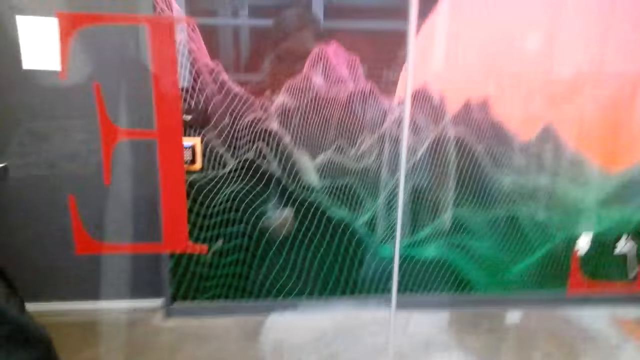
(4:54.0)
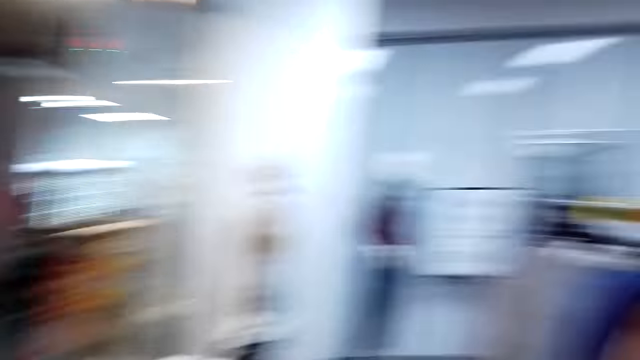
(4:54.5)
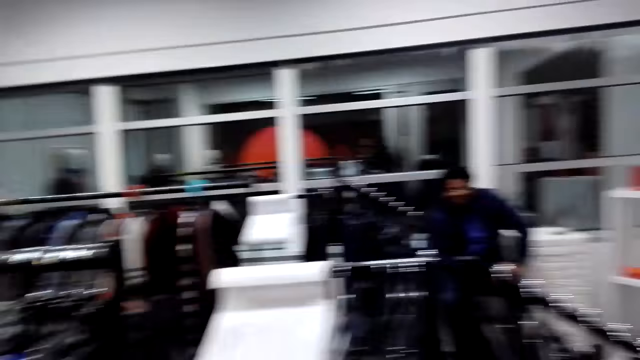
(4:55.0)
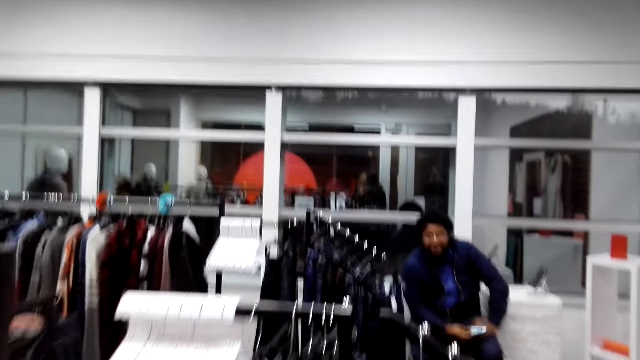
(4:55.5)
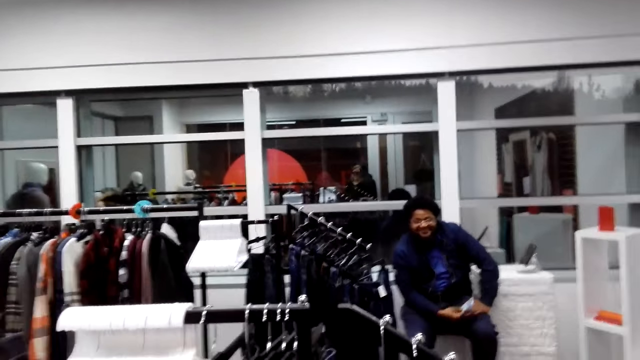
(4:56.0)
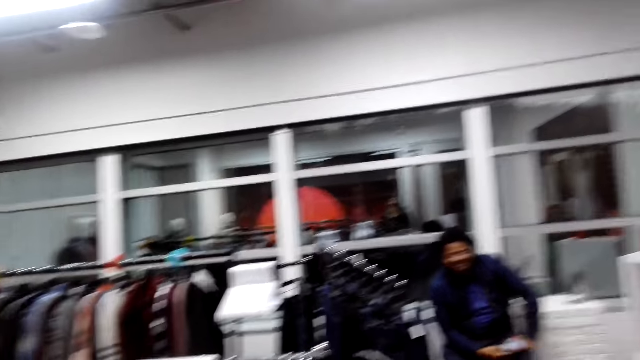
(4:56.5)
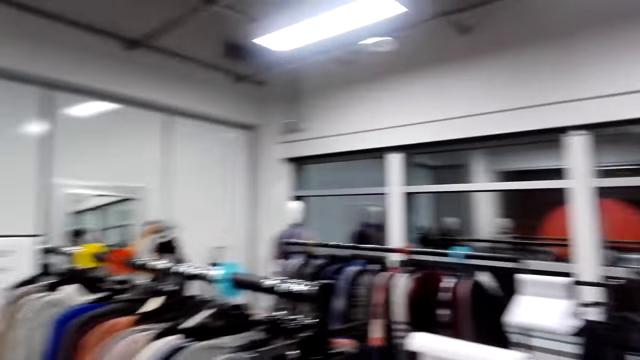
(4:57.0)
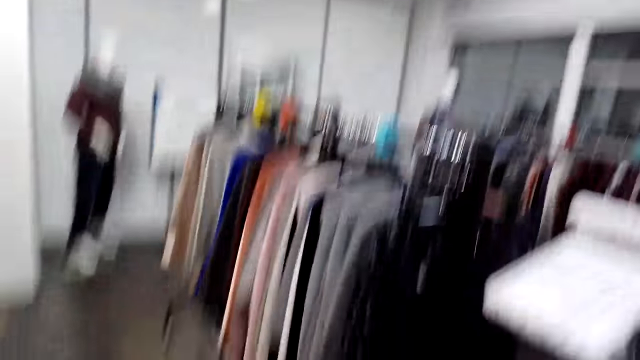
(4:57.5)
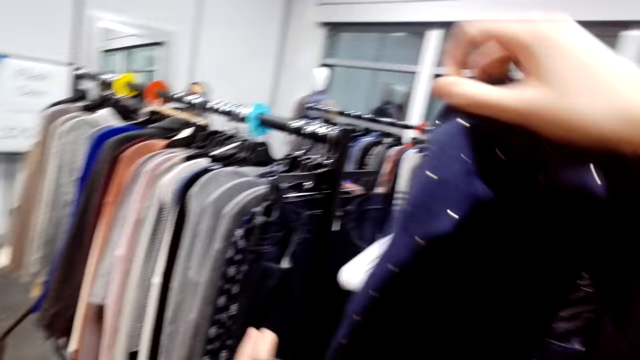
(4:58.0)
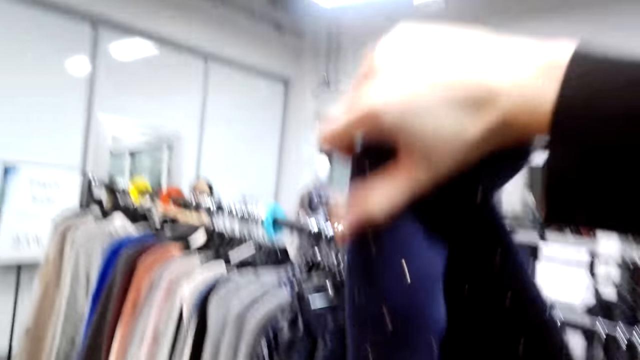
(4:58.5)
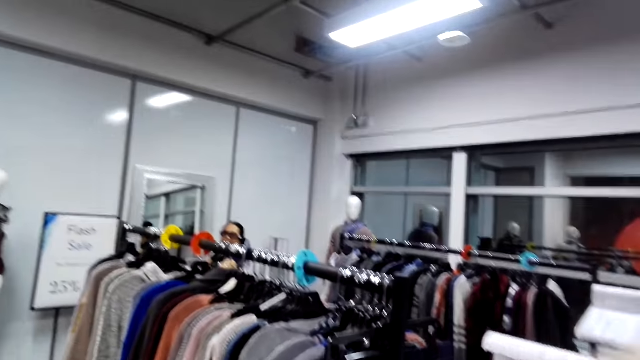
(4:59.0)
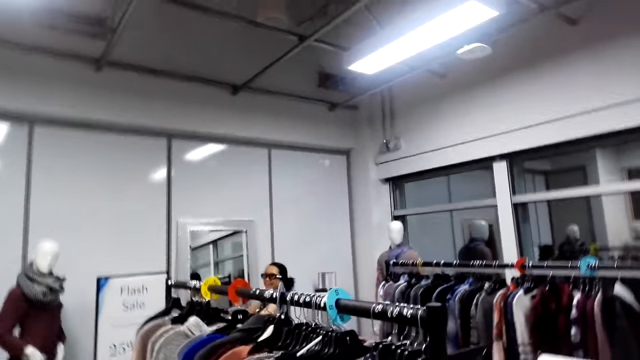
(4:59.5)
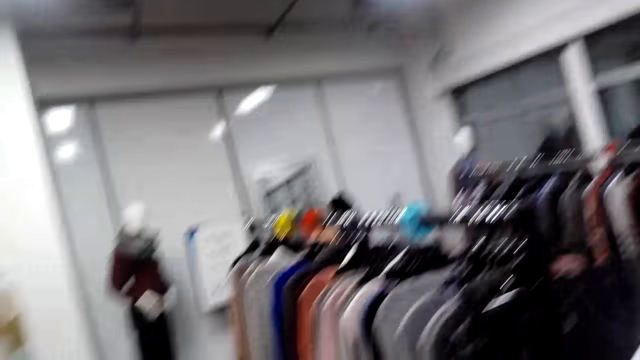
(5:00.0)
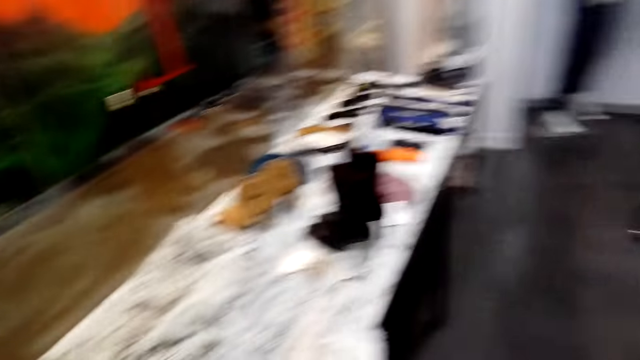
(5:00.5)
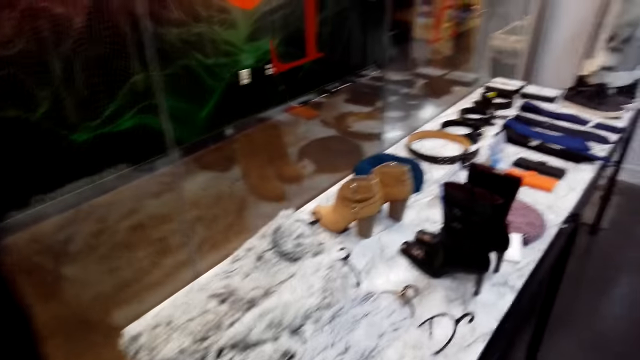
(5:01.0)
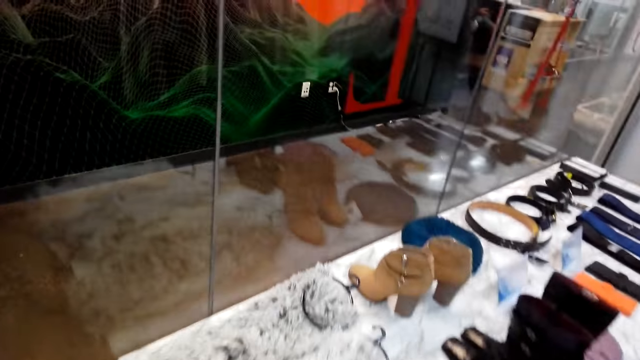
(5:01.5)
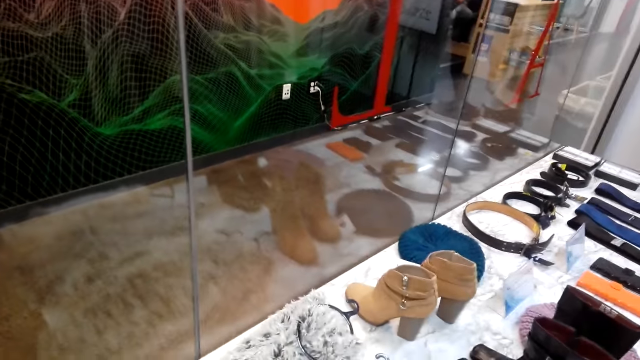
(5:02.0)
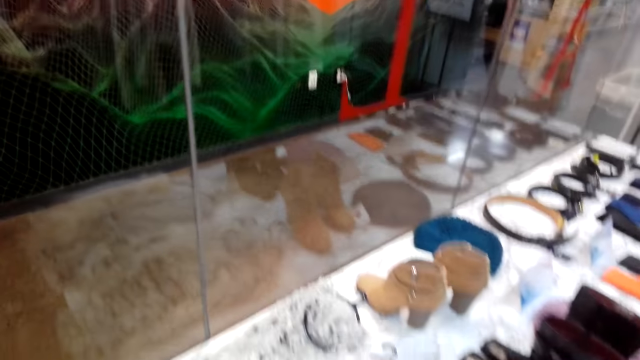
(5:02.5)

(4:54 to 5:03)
The camera wearer walks along items. They turn to the side. They turn around. A man holds a phone. The camera wearer holds a cloth. They spread out the shawl. They turn to the side.

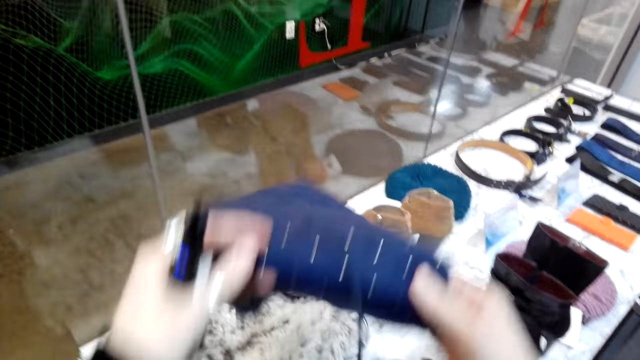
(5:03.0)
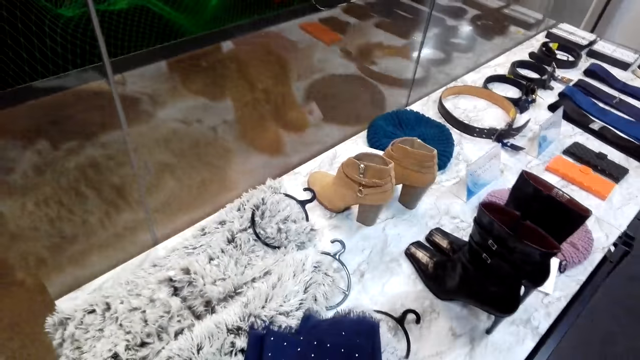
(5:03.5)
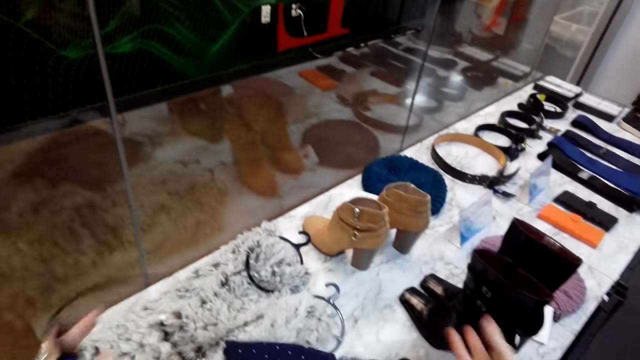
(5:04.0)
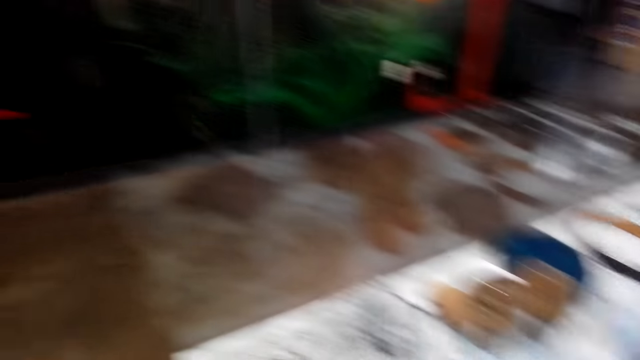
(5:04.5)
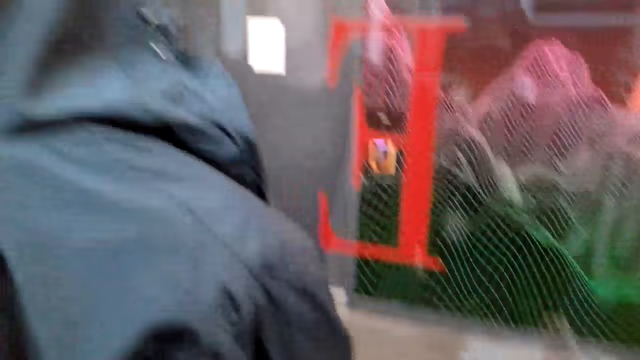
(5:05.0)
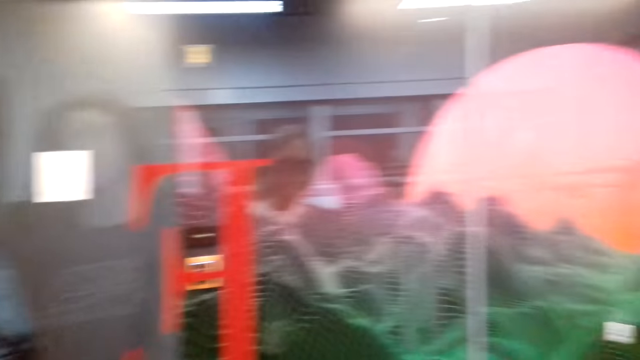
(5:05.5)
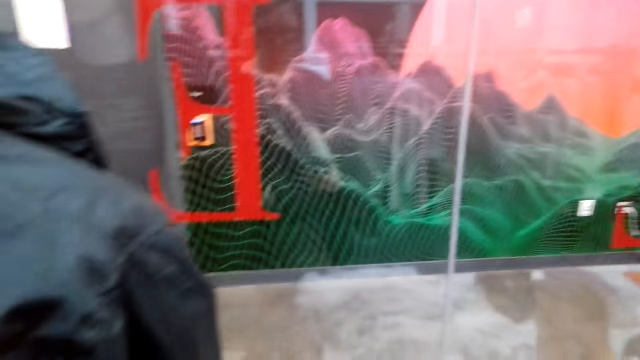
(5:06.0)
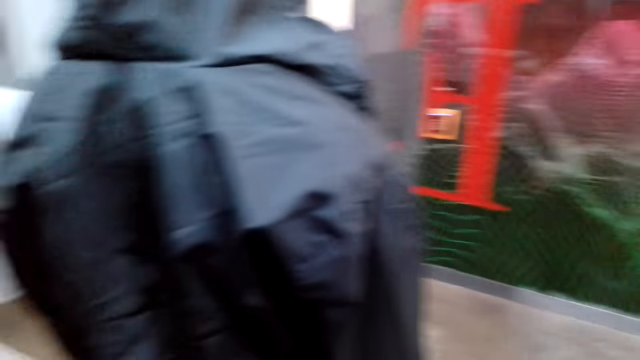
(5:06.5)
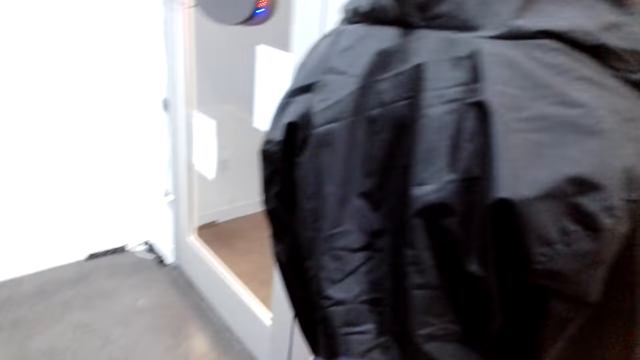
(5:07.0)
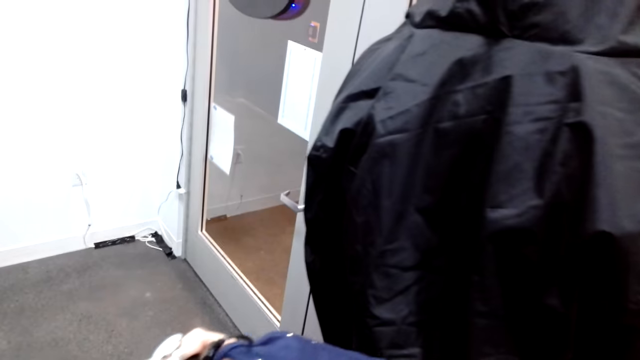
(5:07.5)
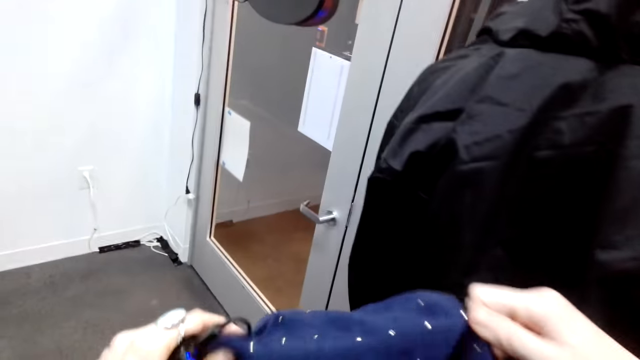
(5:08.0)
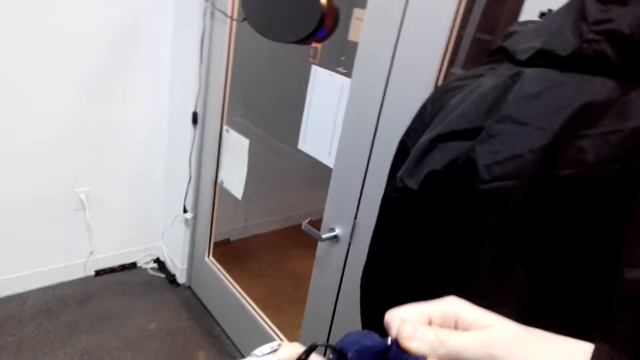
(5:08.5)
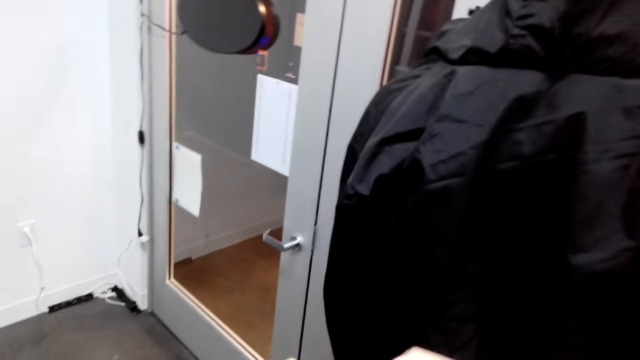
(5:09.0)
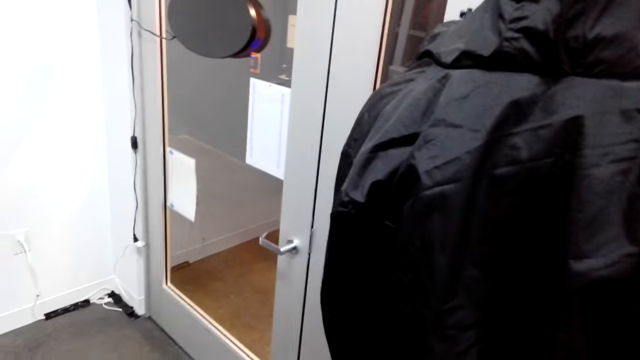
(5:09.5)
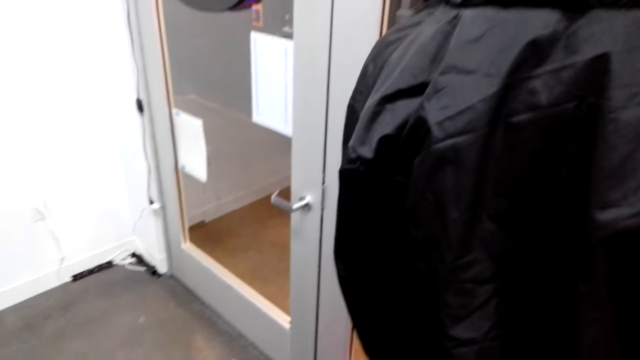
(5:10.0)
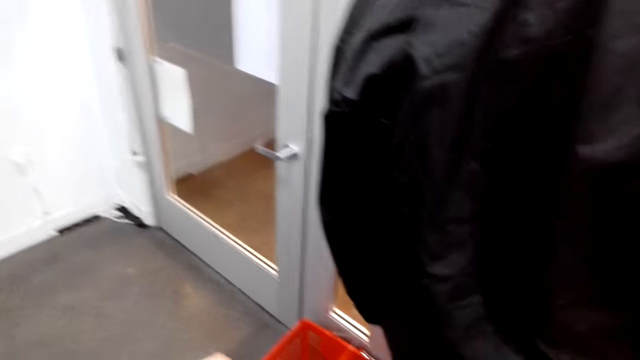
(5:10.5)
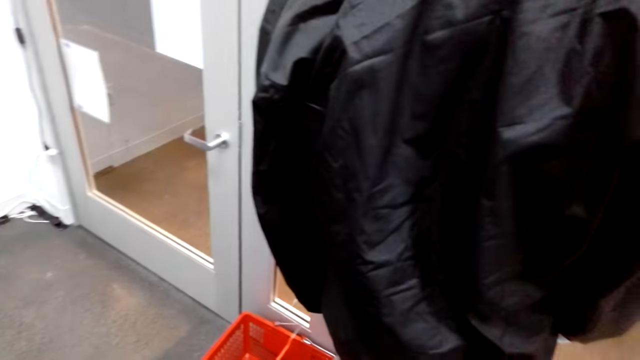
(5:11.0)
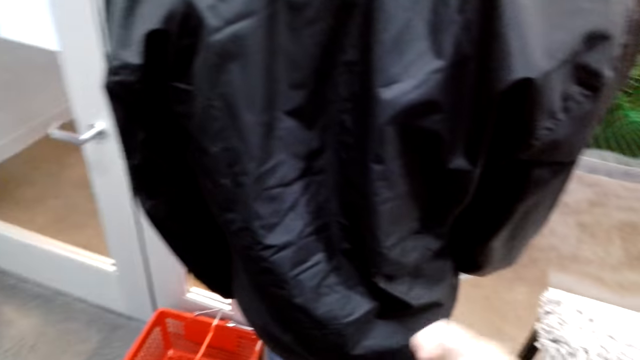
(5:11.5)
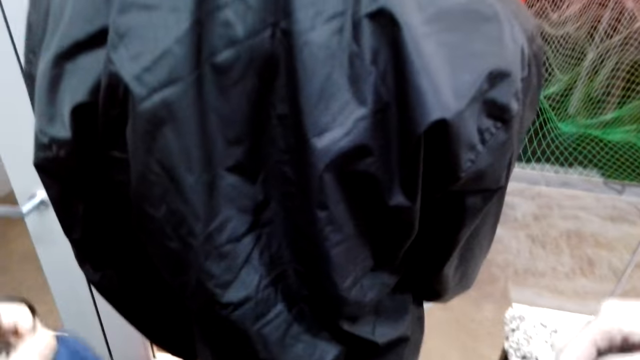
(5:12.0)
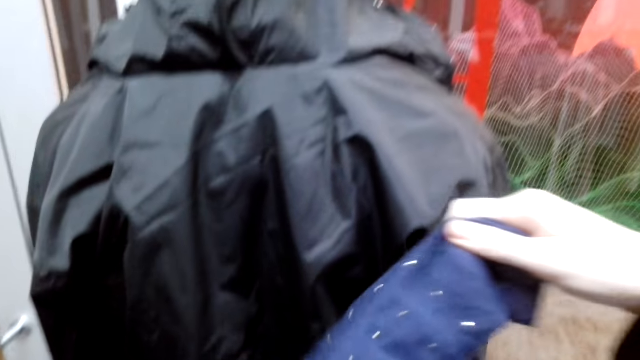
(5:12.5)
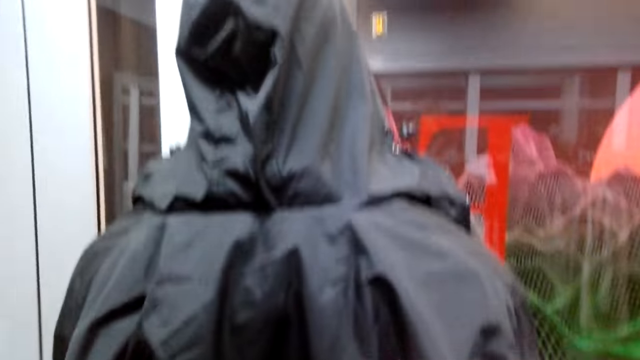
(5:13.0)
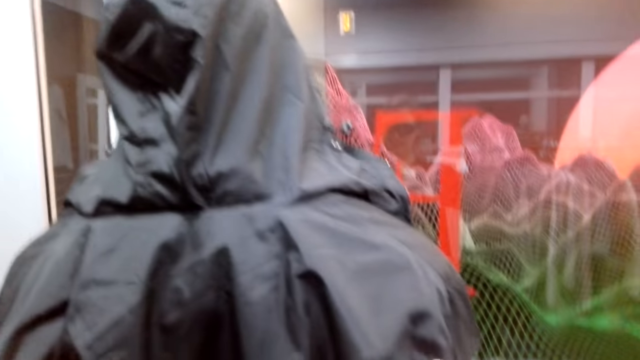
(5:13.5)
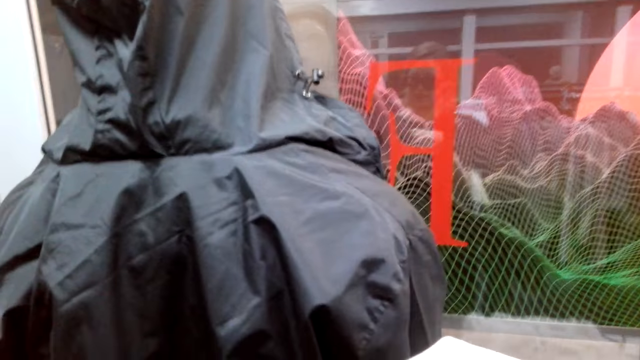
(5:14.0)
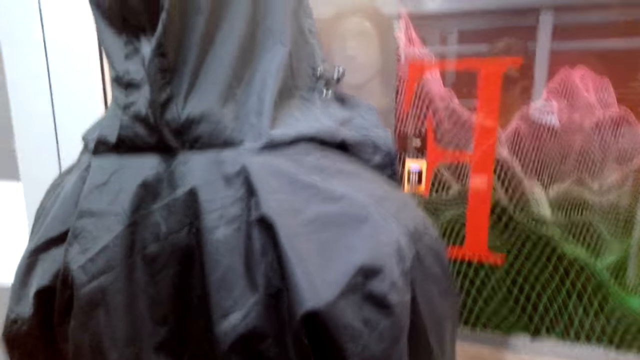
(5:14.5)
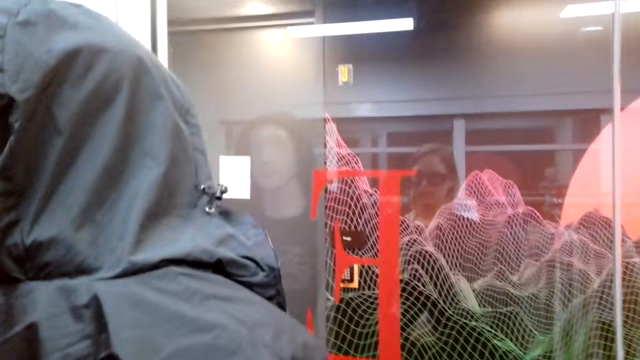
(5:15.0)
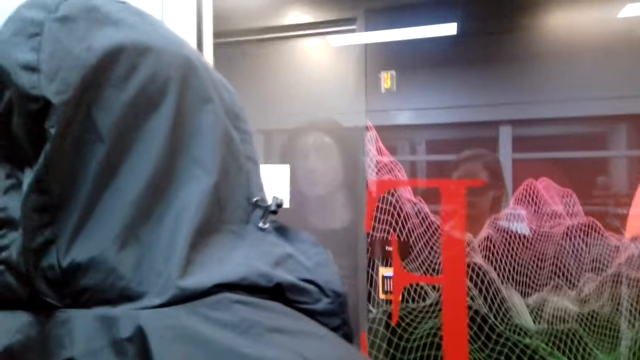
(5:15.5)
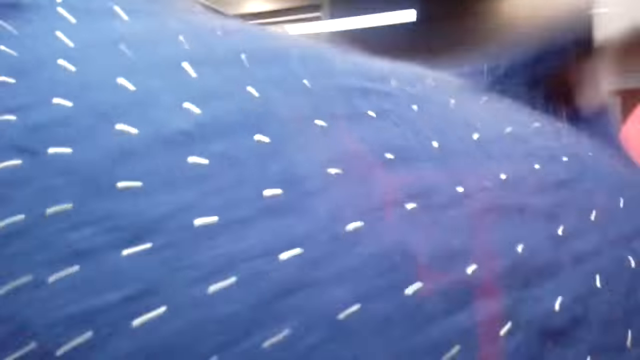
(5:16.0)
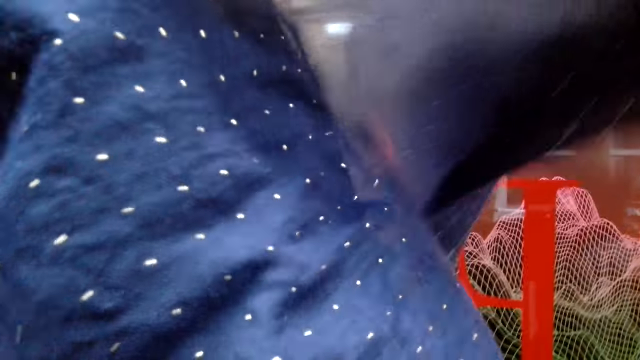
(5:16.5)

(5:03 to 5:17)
The camera wearer puts a cloth or shawl on a shelf. They turn to the side. They hold the cloth. They turn to the side. They open up the shawl.
